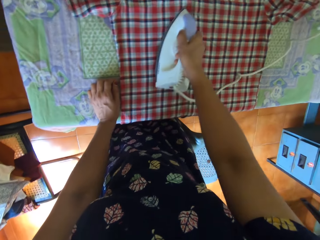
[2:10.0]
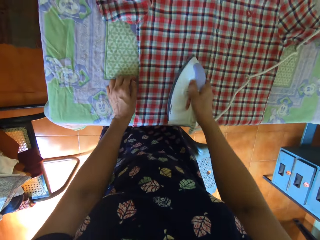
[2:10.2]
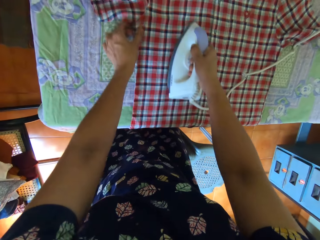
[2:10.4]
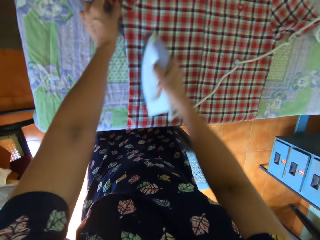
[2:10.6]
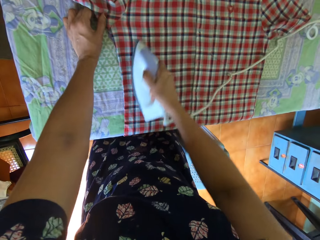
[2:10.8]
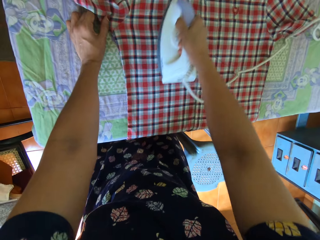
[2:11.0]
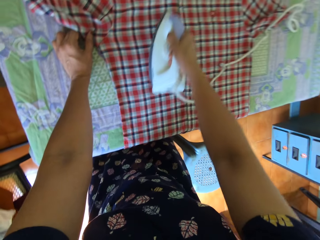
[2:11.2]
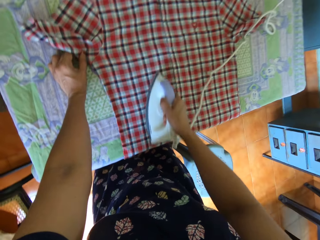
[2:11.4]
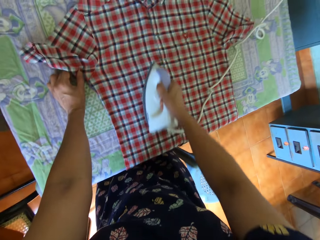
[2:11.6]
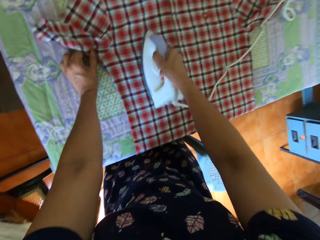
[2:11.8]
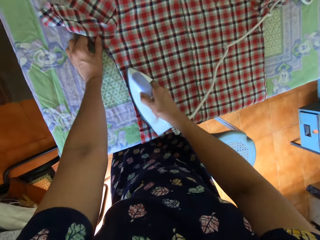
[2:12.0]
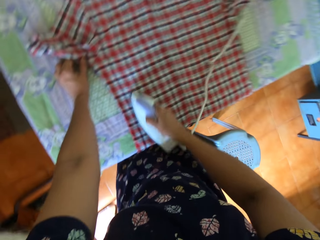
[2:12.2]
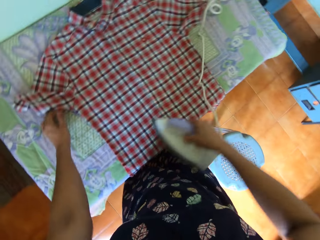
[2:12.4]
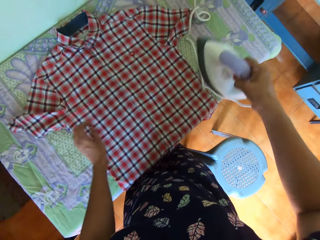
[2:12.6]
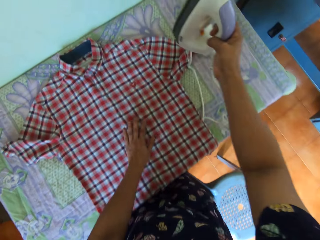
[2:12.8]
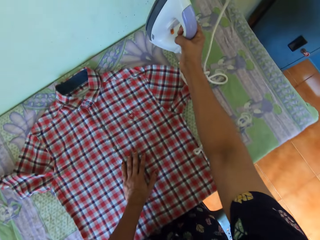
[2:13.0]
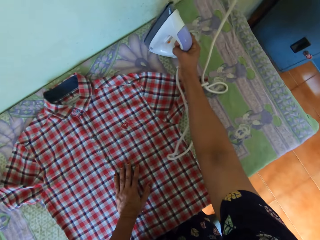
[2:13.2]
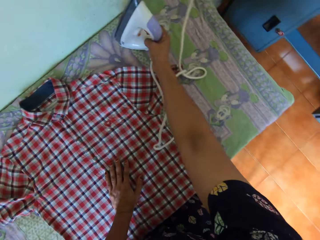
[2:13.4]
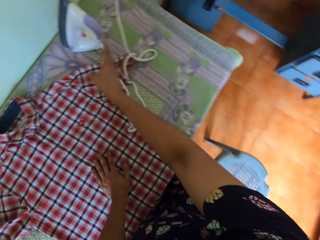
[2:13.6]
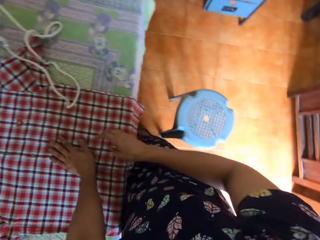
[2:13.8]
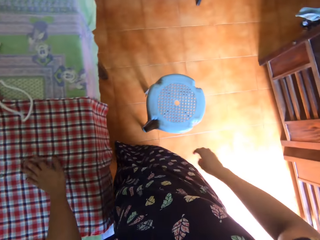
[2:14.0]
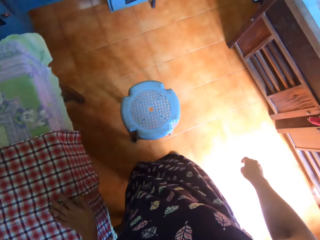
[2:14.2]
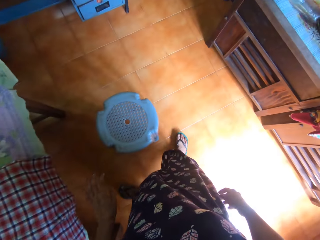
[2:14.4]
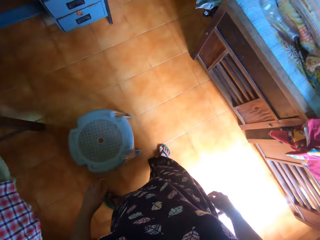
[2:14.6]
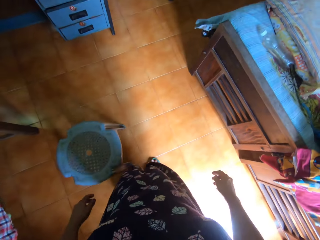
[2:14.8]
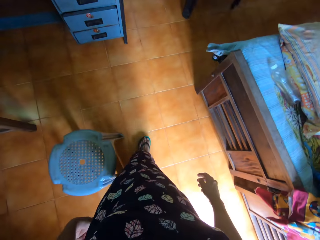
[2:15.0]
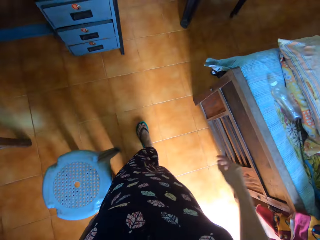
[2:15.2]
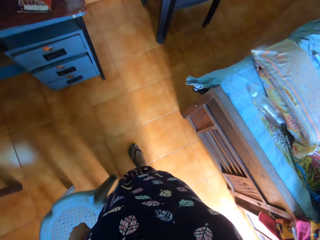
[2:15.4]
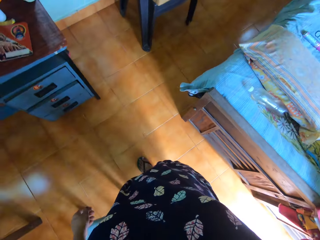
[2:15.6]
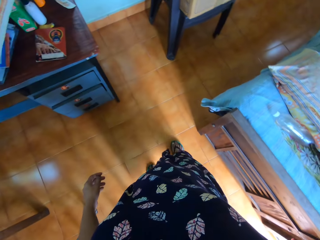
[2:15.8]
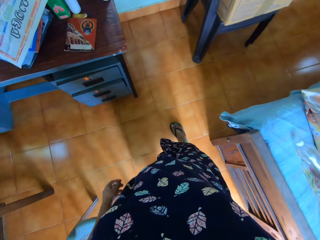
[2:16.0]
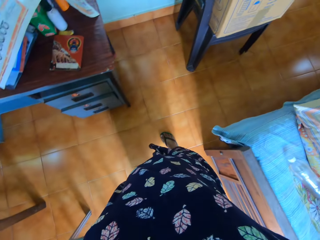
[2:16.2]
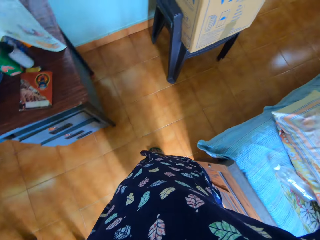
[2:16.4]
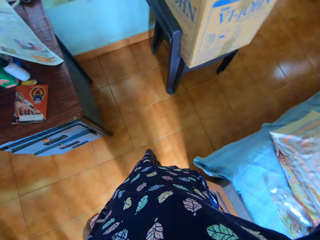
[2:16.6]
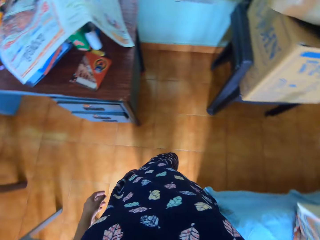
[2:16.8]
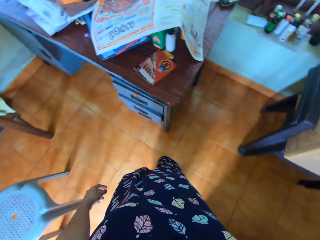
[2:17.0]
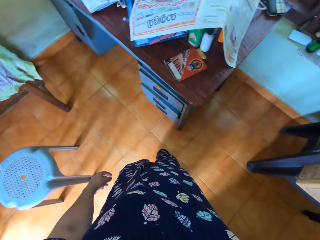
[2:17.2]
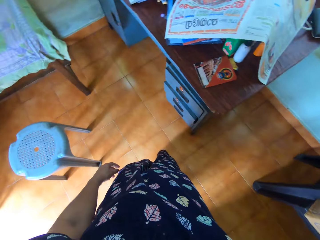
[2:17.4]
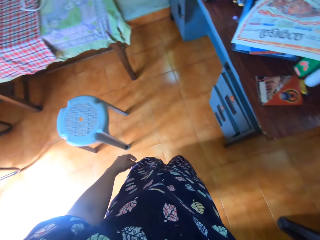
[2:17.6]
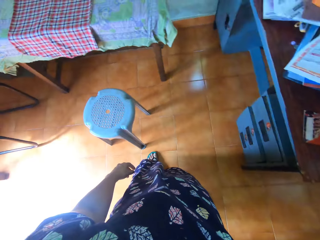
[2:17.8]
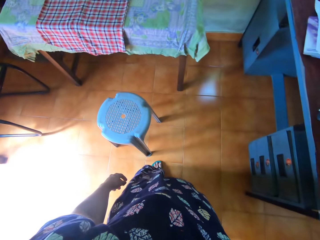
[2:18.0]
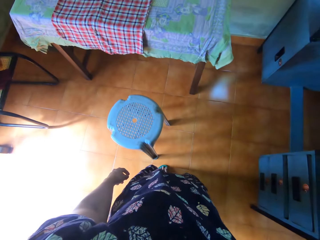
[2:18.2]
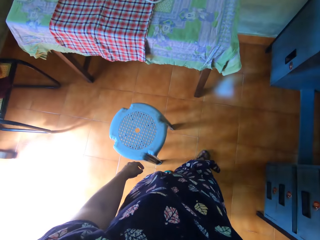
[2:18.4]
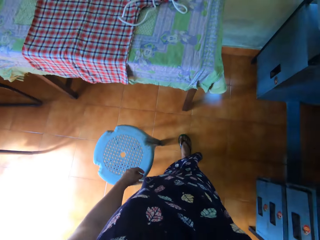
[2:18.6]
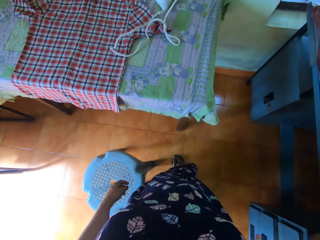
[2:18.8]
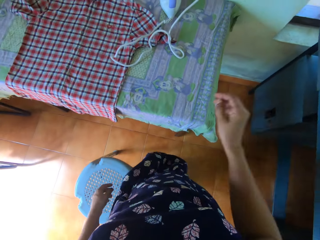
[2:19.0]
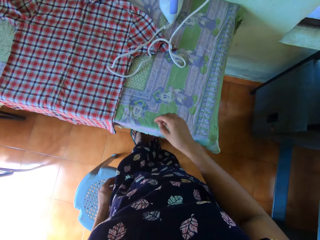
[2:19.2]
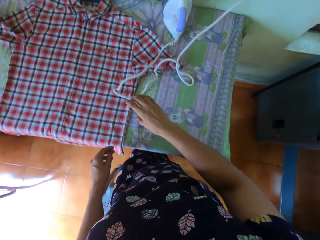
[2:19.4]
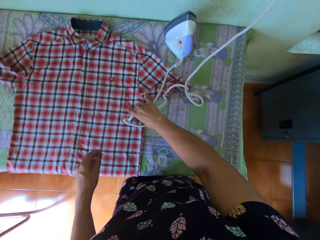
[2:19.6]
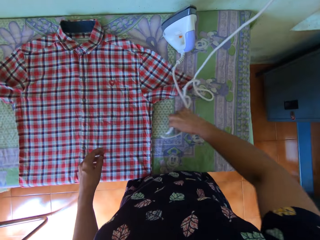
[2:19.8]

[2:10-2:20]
The camera wearer drops the iron on the table. She walks around the room. She touches the camera on her head with her right hand.

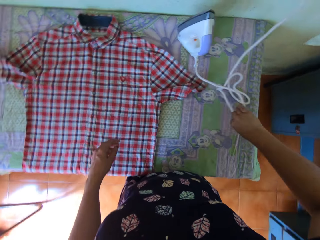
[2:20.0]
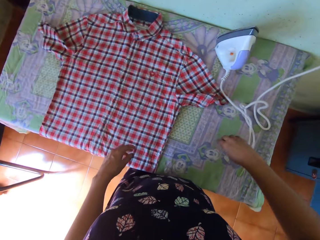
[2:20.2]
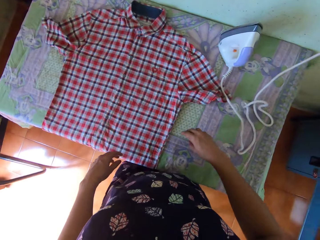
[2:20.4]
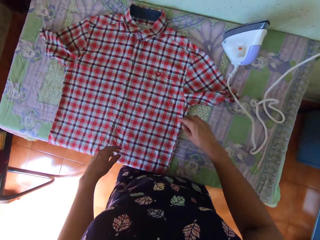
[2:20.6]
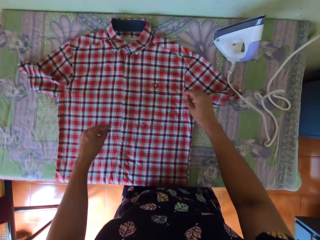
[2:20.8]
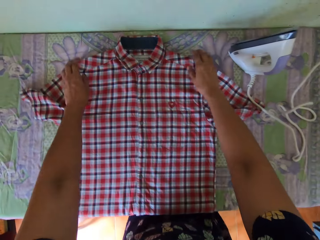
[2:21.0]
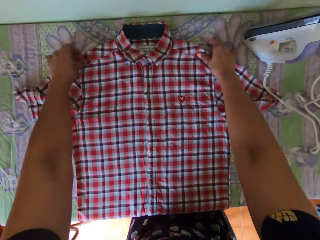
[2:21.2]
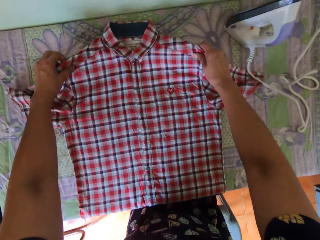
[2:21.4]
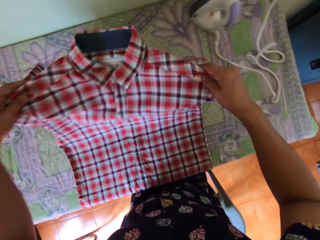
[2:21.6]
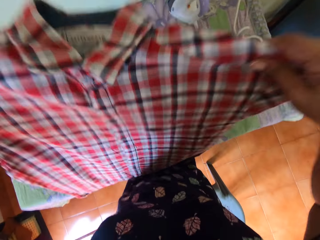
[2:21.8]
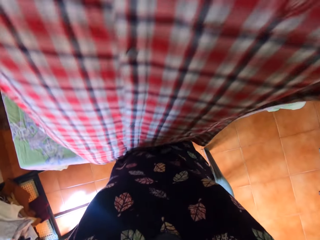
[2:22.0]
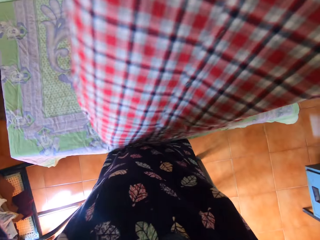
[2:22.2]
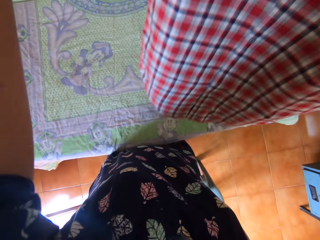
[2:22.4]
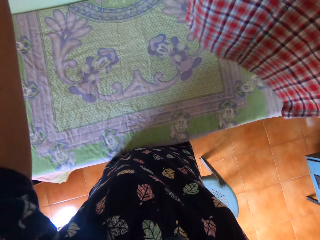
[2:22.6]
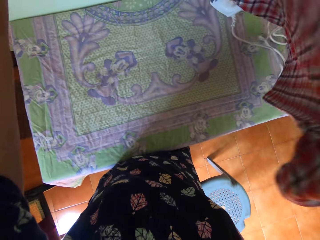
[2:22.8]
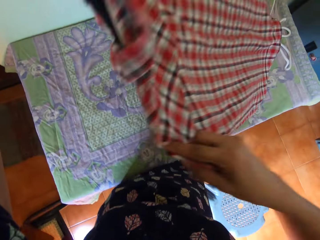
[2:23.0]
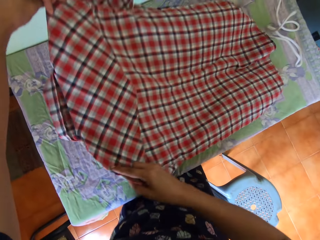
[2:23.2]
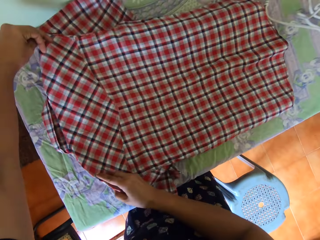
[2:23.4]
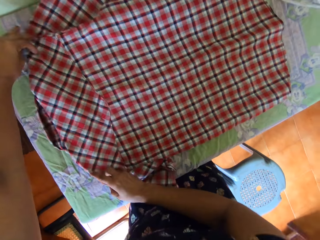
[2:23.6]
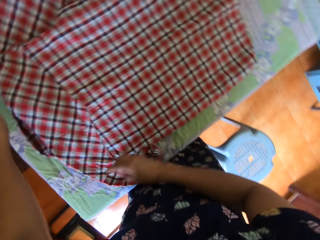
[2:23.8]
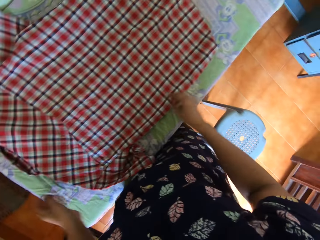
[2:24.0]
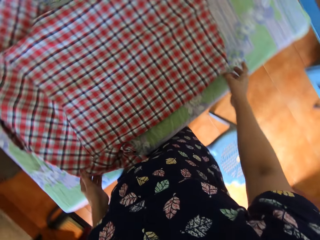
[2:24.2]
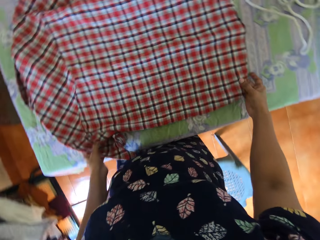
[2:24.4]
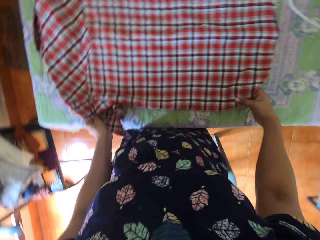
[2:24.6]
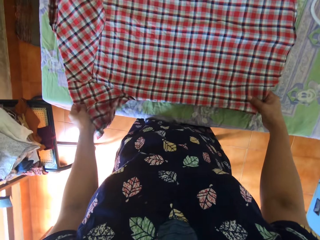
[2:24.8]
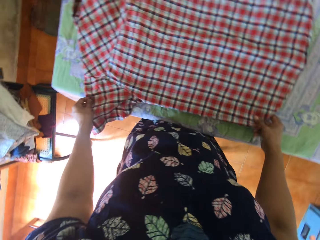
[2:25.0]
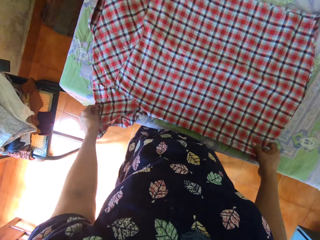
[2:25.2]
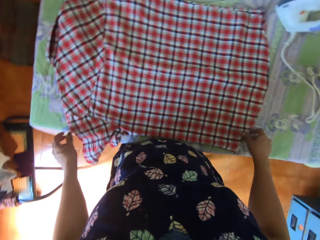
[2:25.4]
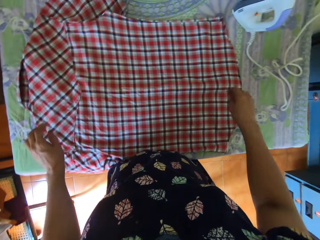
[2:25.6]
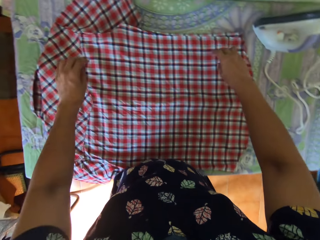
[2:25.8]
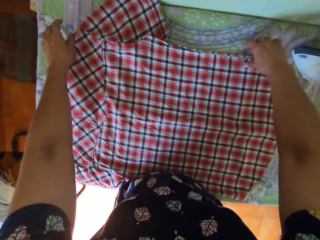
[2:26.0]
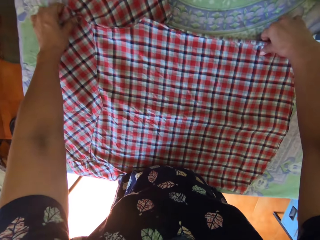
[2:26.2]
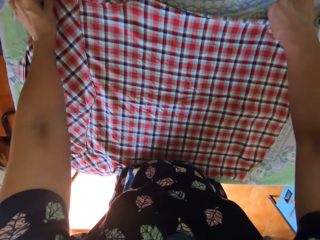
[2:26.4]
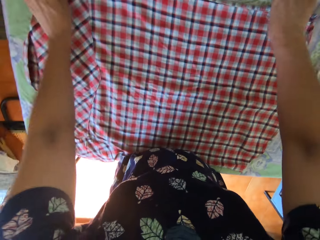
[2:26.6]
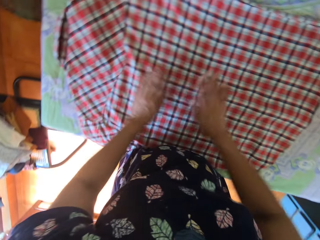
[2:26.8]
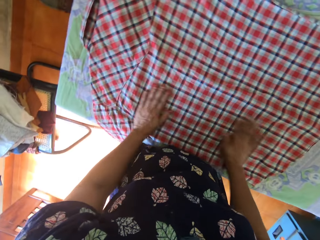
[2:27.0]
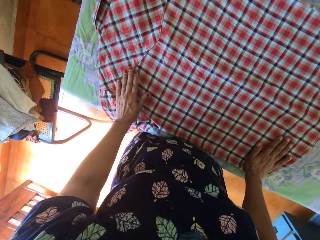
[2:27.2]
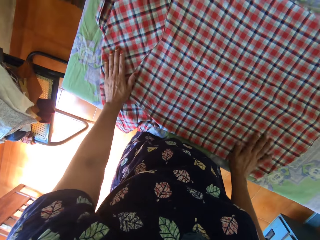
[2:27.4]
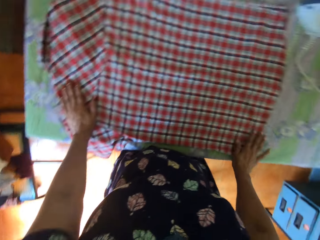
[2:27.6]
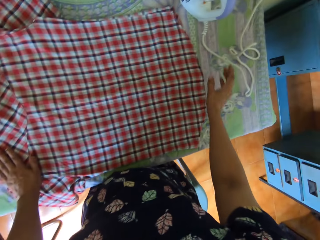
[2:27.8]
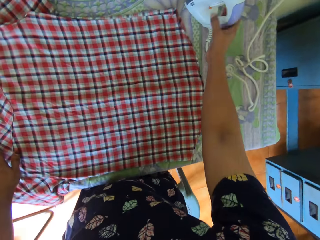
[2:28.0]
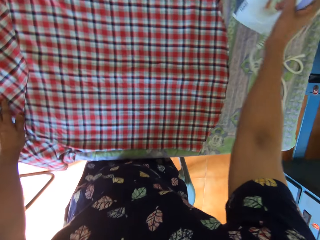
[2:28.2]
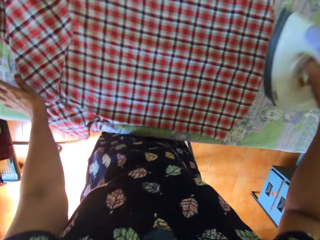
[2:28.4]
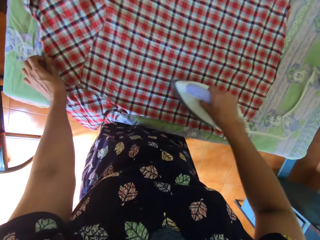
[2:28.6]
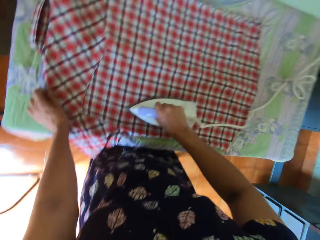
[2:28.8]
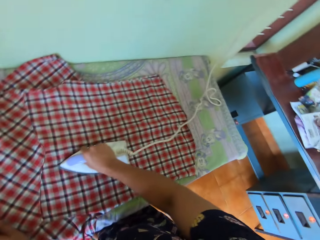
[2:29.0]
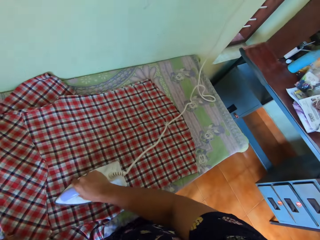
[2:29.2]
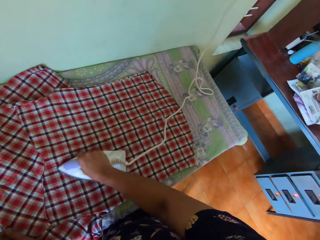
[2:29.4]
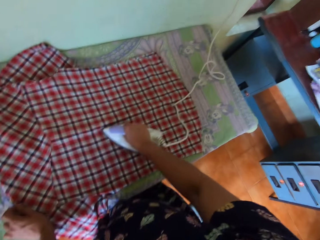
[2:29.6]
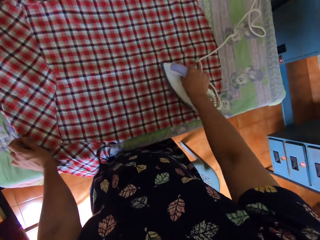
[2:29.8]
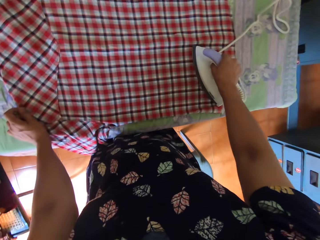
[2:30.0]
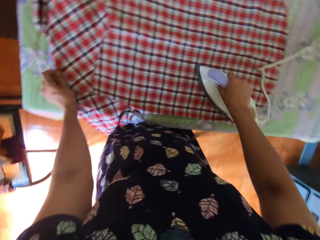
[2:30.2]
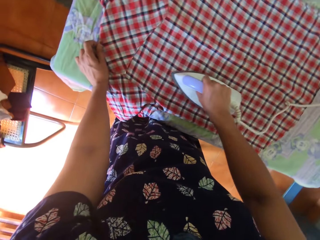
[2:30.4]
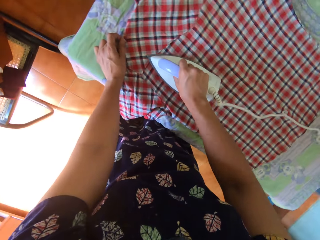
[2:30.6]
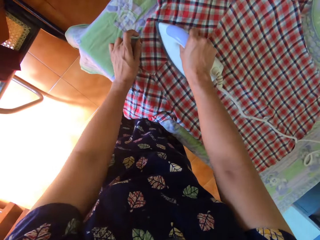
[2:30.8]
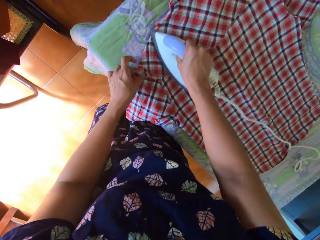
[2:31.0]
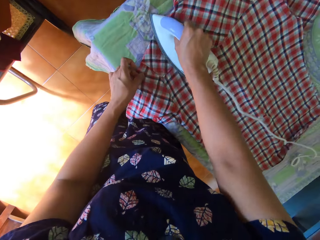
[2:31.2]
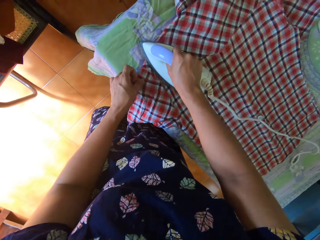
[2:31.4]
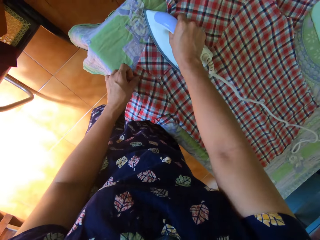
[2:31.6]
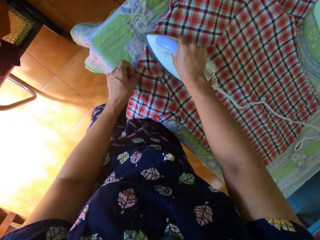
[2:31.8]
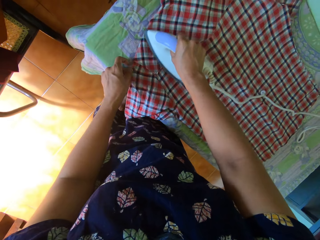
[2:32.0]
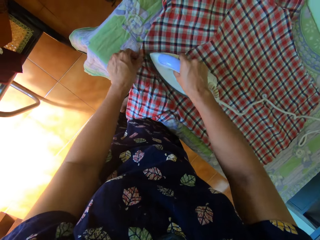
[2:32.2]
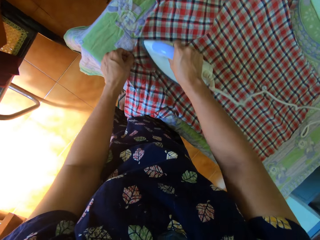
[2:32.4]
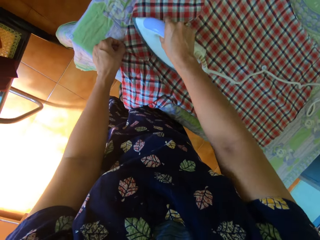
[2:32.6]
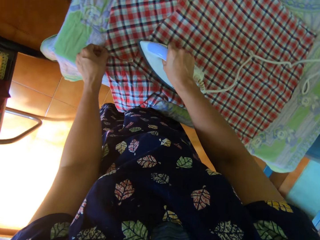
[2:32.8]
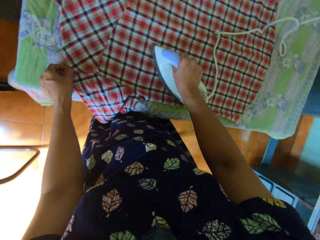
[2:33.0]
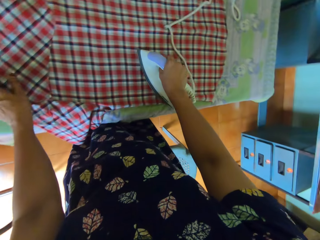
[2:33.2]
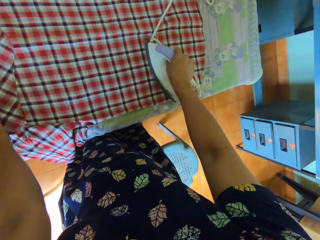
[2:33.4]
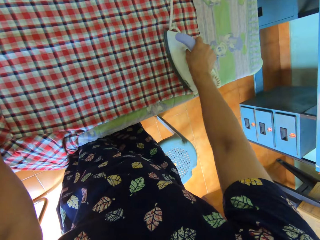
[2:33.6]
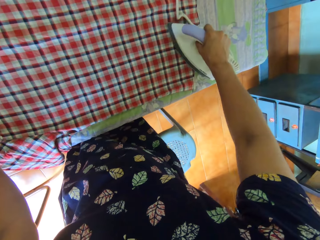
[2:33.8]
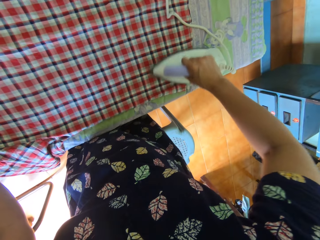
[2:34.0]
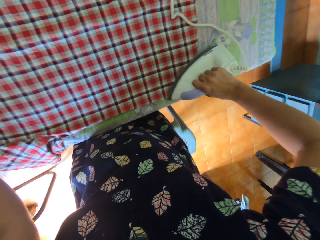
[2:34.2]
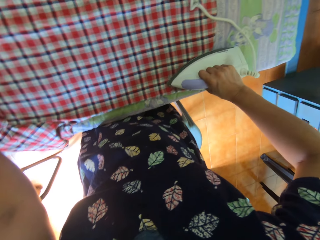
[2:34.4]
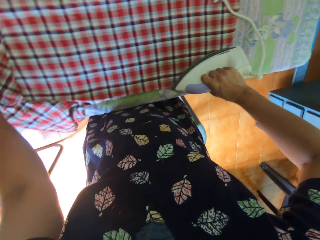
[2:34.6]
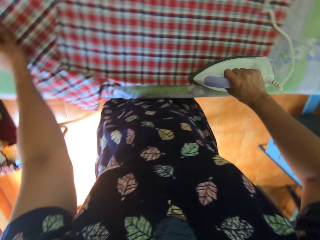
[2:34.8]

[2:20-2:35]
The camera wearer moves the iron cord from the shirt on the table with her right hand. She takes the shirt. She spreads the shirt on the table. She turns over the shirt with both hands on the table. She straightens the shirt on the table with both hands. She picks up the iron from the table with her right hand. She irons the shirt on the table. She adjusts the shirt on the table with her left hand.
